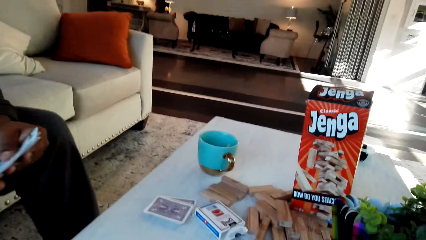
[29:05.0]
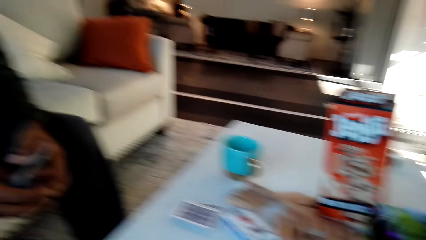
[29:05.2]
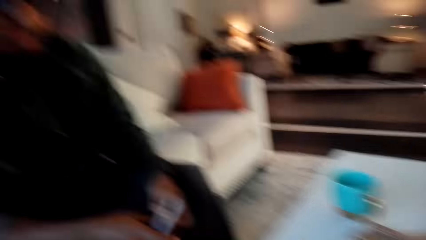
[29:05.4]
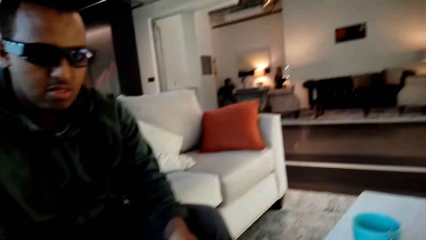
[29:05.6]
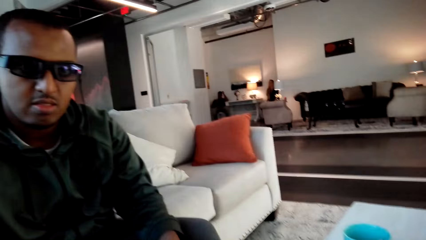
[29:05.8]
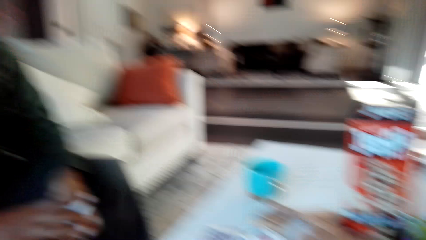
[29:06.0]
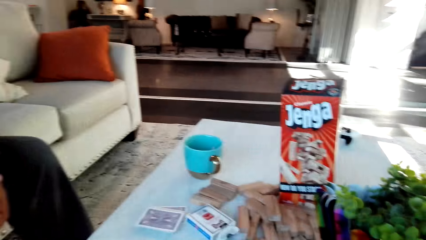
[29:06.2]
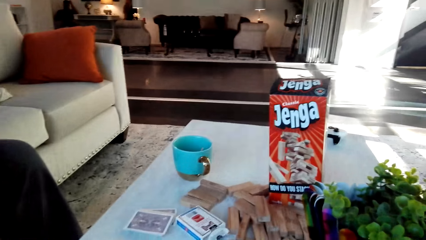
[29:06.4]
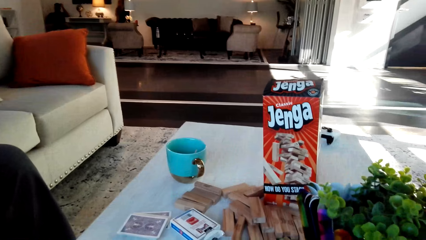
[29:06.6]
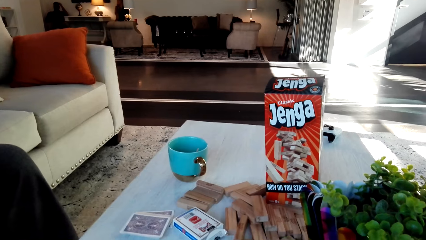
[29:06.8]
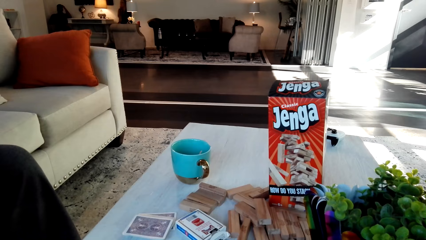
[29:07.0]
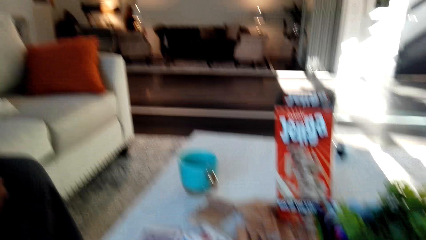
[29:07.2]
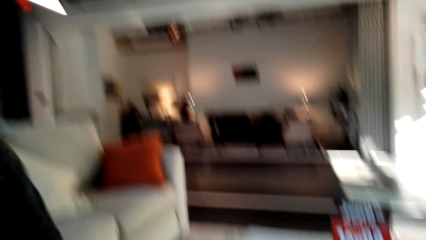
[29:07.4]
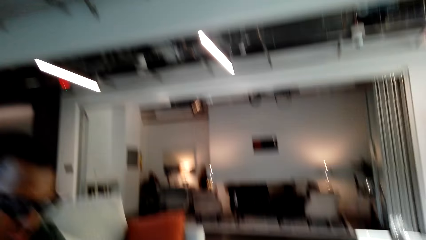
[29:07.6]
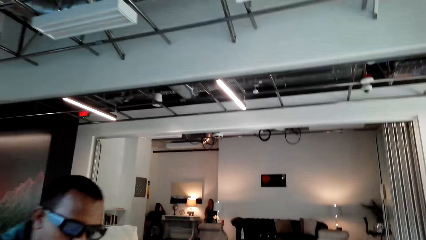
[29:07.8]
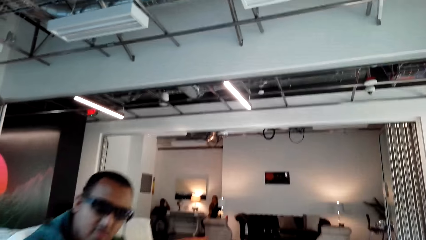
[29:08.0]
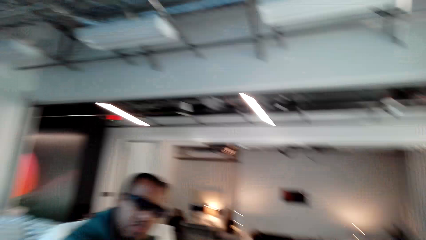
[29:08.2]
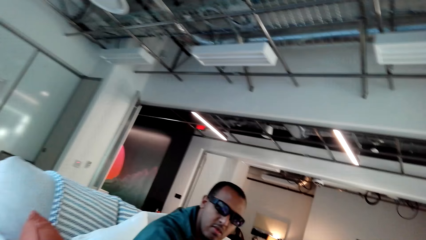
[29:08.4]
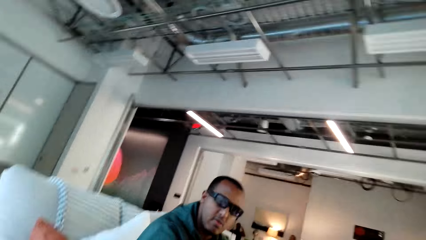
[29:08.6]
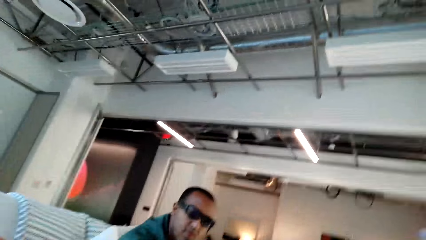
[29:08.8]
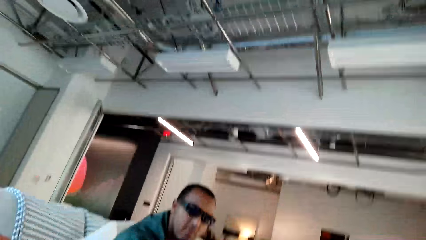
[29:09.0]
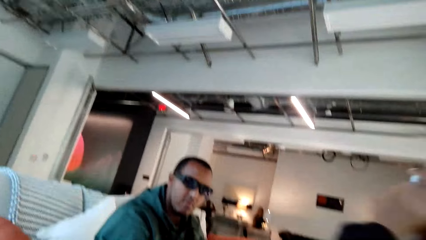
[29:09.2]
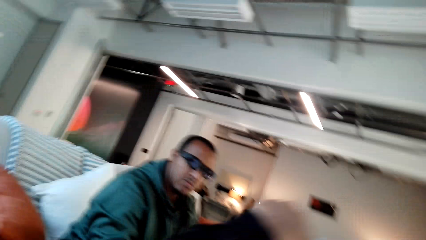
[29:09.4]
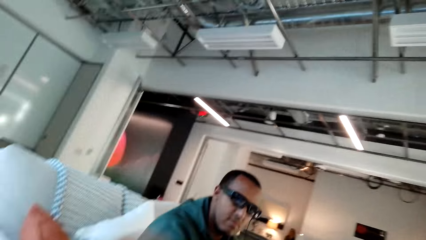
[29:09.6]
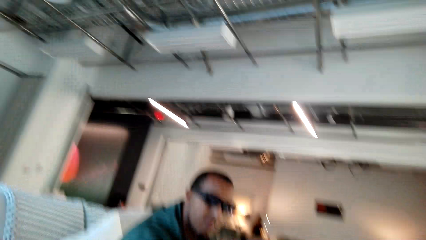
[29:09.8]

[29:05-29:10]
The camera wearer converses with a man.

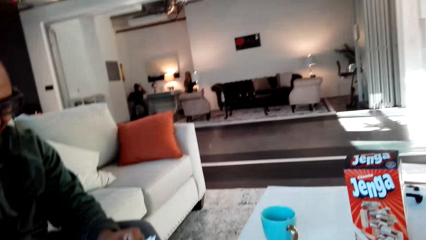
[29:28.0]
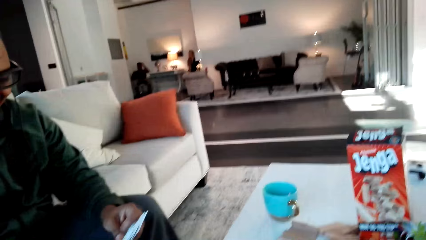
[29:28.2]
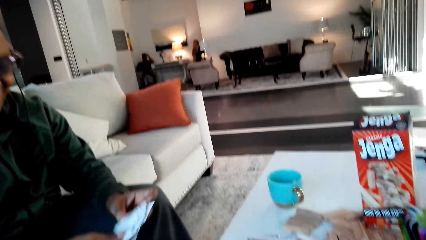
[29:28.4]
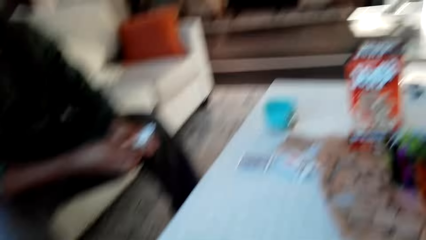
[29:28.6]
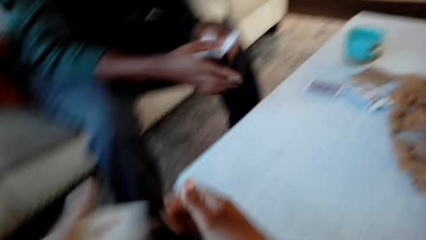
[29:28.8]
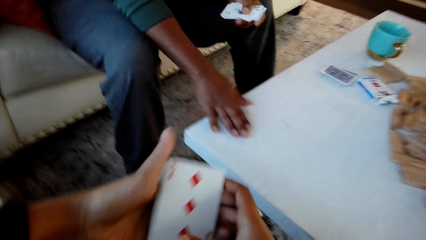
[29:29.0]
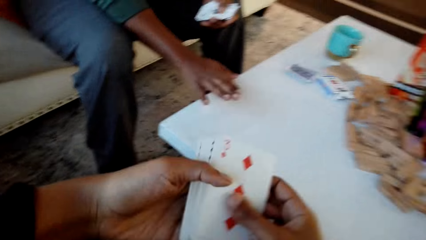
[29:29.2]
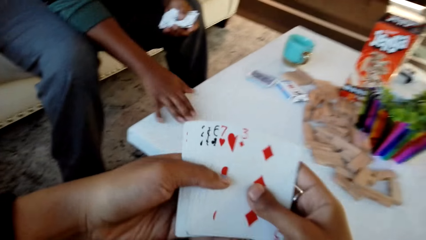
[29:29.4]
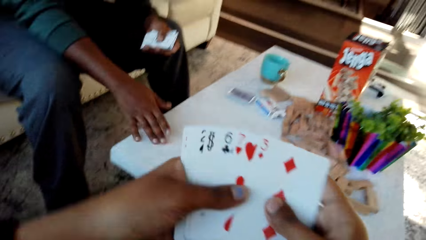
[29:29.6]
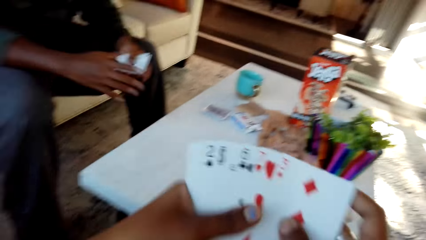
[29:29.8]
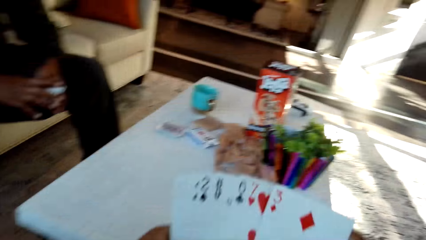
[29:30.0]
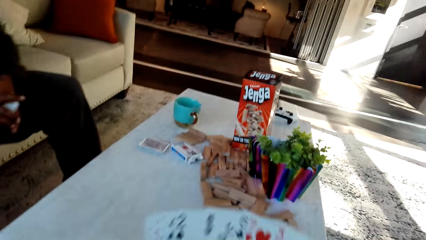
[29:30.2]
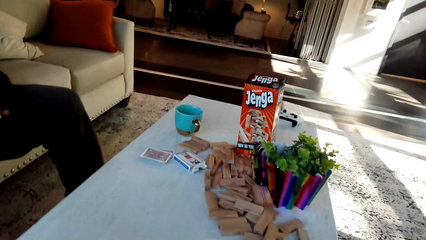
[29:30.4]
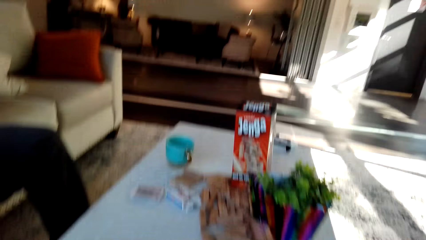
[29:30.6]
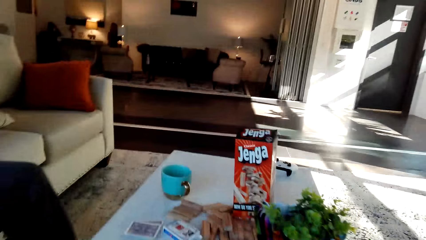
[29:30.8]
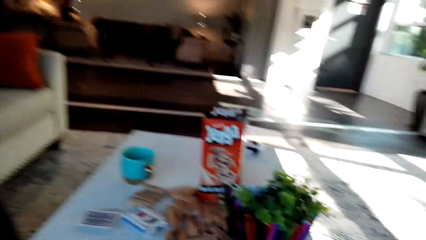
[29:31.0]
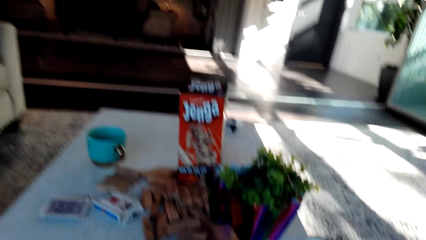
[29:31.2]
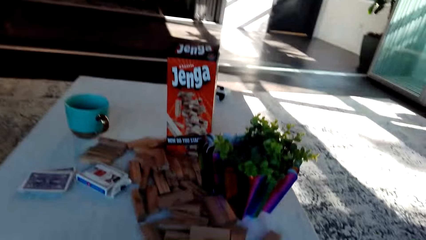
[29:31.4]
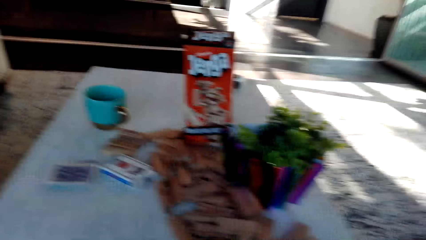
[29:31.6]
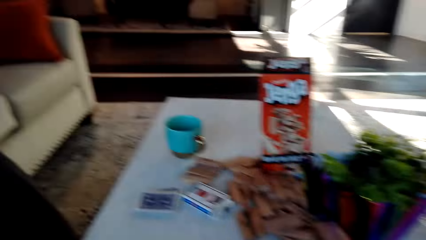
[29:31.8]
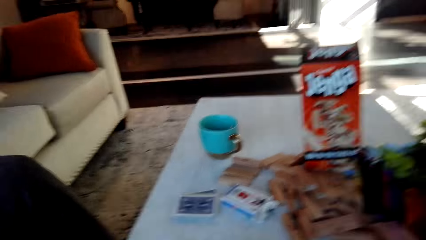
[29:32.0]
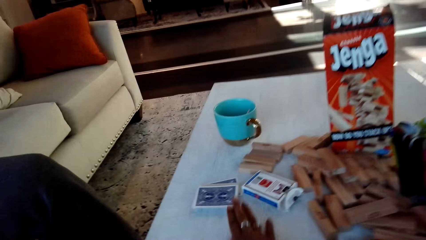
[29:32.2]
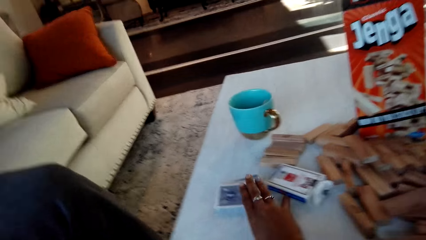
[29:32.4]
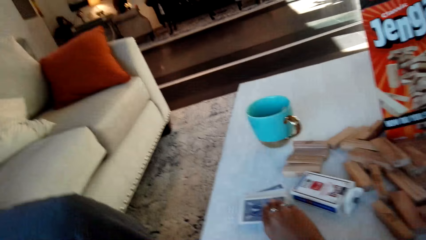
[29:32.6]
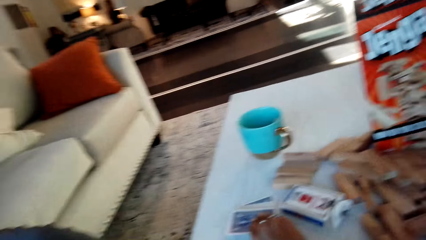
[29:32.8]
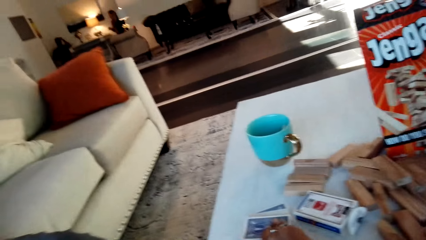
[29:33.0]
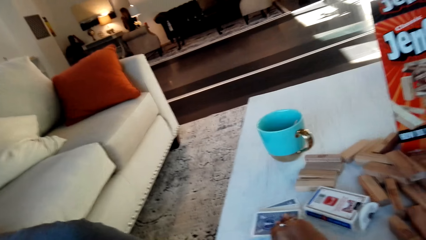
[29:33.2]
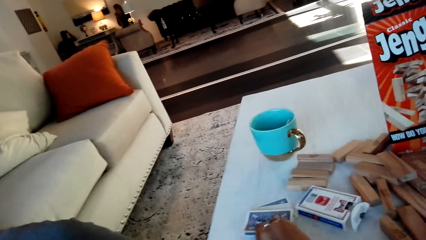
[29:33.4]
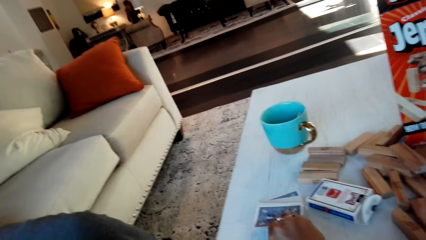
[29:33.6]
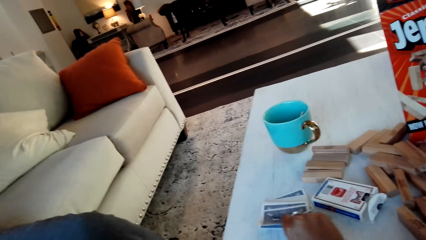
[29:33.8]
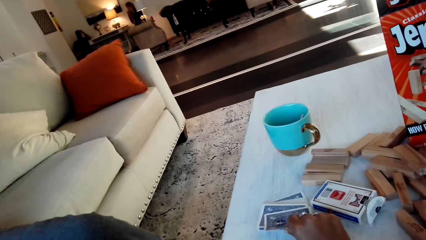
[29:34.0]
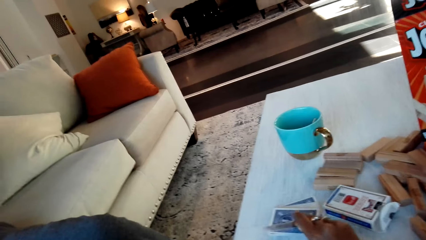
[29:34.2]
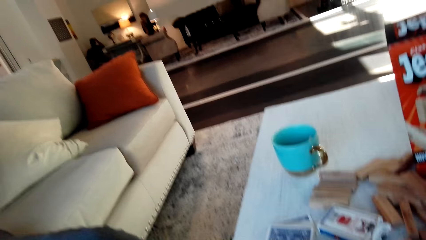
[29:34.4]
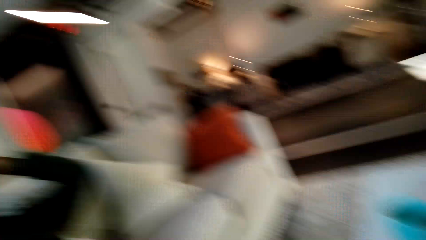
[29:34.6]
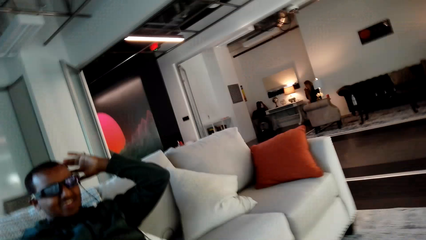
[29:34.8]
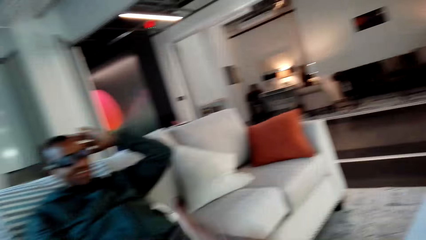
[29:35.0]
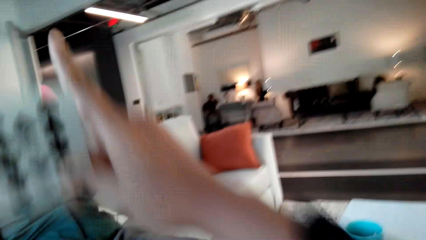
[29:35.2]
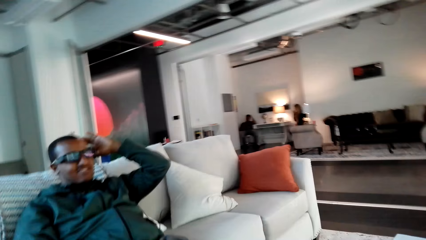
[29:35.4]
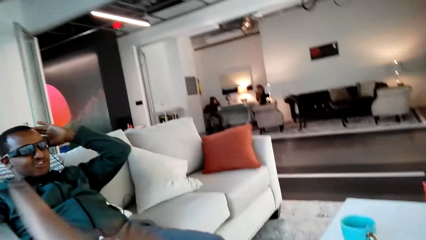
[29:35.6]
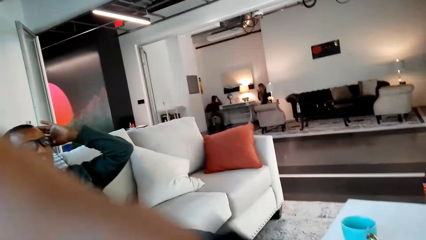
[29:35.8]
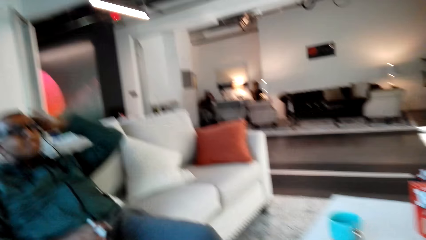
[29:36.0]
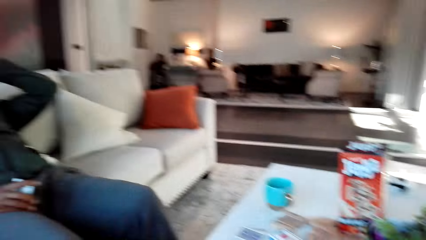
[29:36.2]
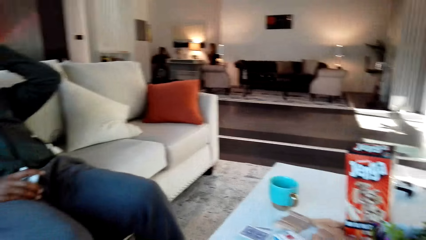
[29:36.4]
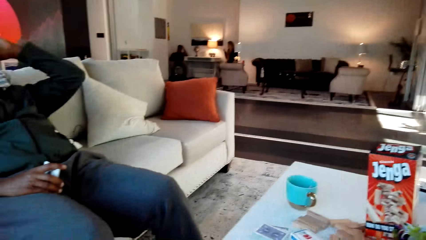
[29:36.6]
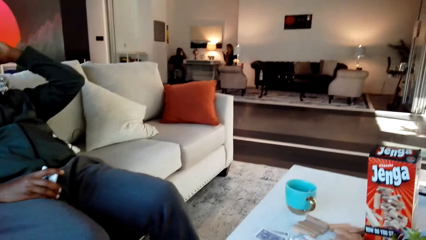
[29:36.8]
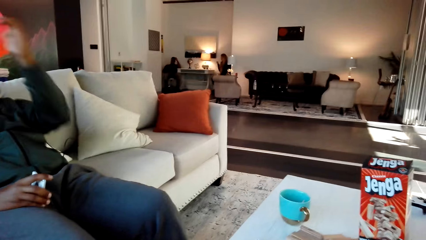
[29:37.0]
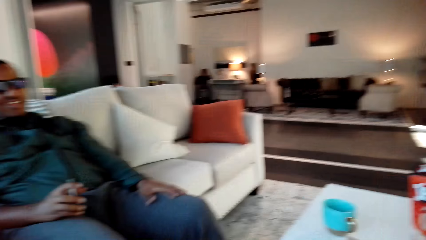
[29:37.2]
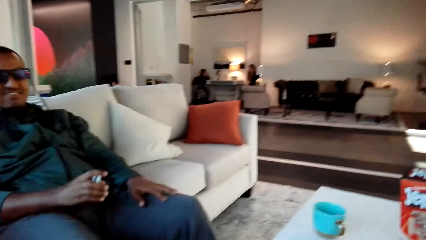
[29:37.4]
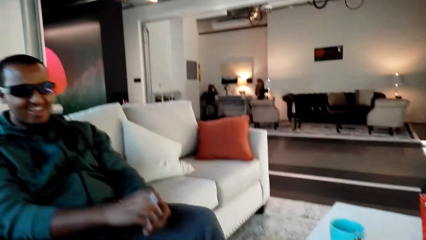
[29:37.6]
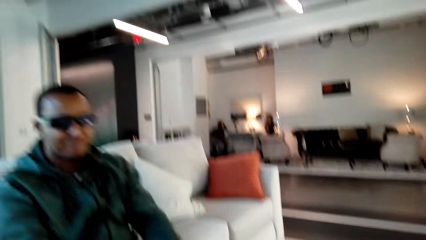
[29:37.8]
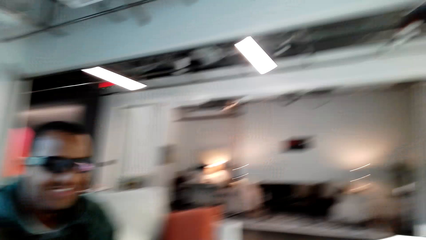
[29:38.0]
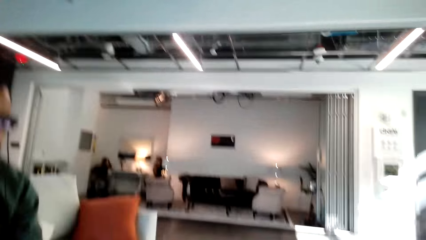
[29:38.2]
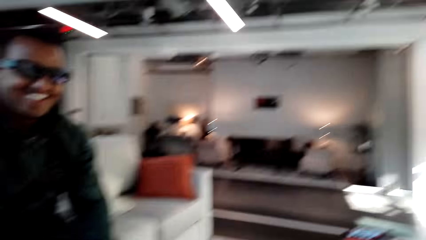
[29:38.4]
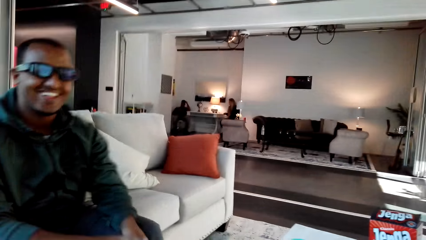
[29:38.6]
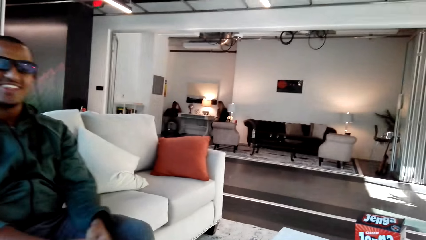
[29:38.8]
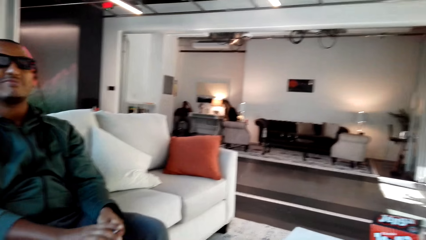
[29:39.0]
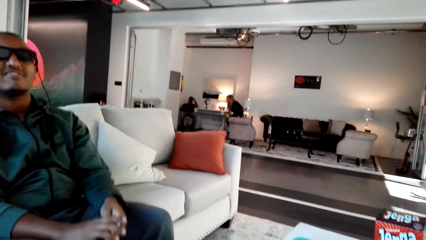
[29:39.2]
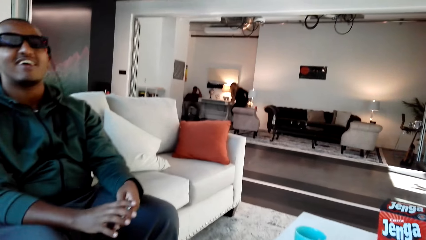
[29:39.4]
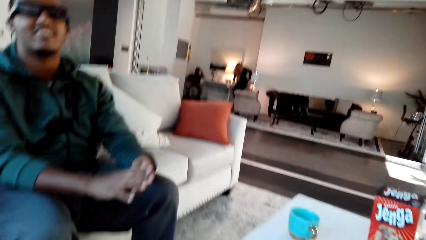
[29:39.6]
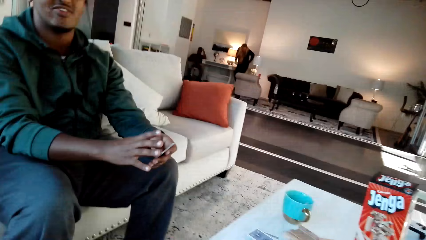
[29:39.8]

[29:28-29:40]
The camera wearer holds cards and checks the cards. They converse with a man. They pick up a card. They converse with the man.
